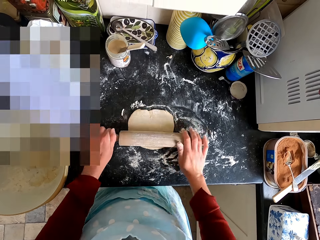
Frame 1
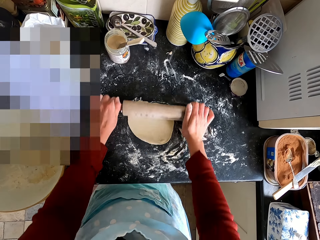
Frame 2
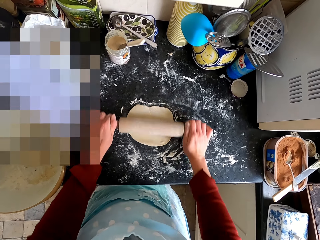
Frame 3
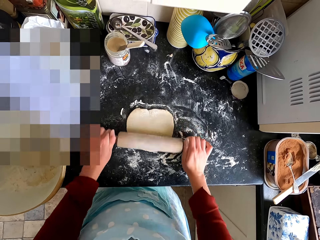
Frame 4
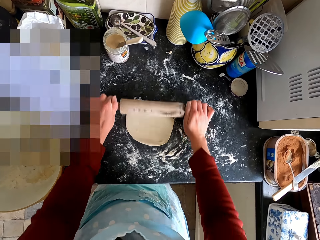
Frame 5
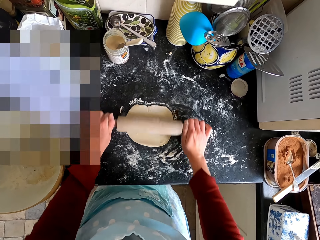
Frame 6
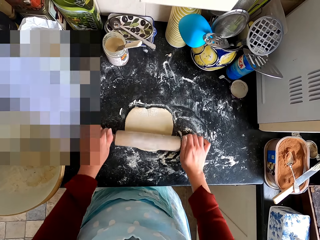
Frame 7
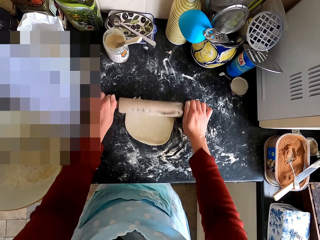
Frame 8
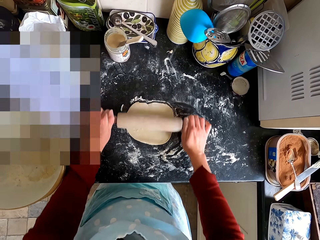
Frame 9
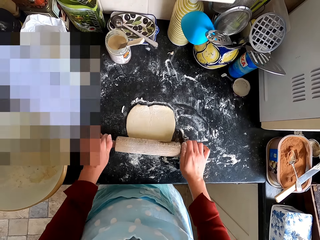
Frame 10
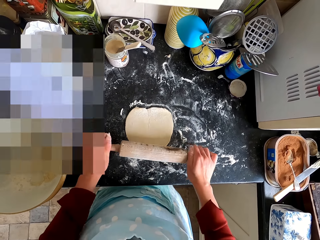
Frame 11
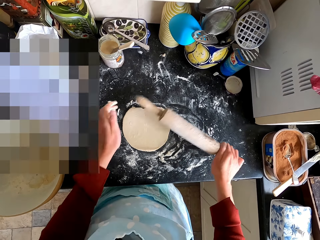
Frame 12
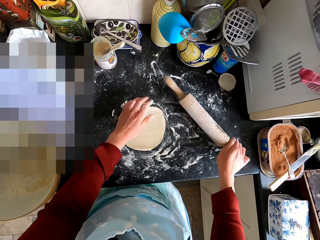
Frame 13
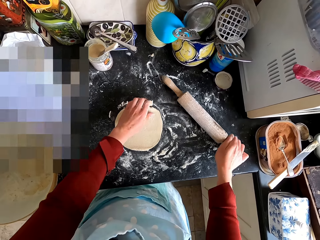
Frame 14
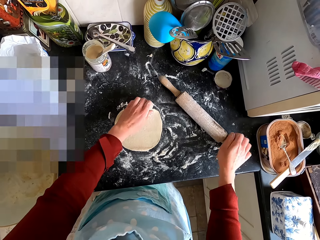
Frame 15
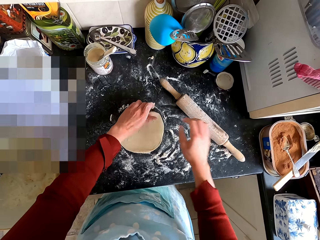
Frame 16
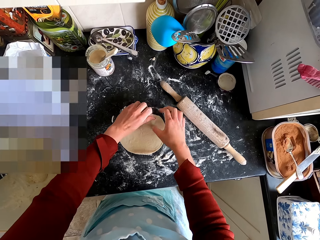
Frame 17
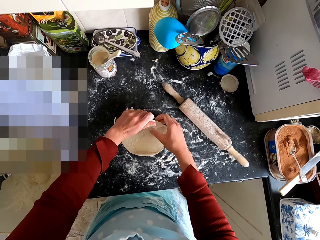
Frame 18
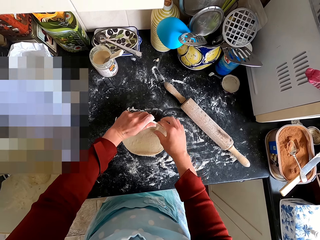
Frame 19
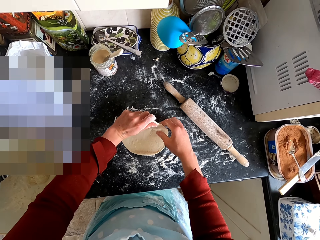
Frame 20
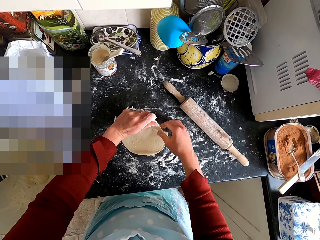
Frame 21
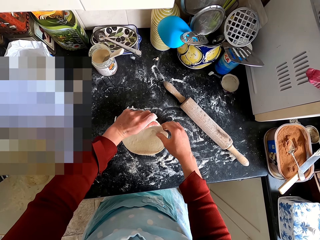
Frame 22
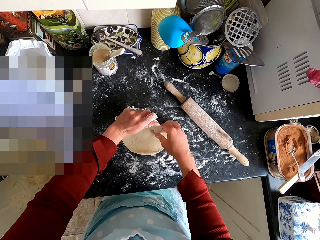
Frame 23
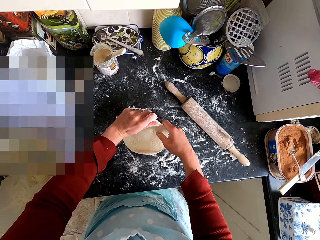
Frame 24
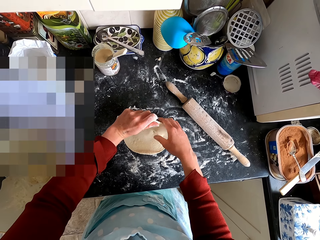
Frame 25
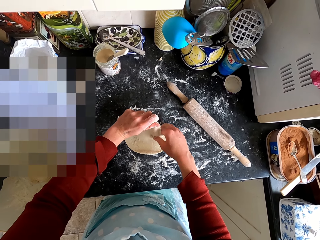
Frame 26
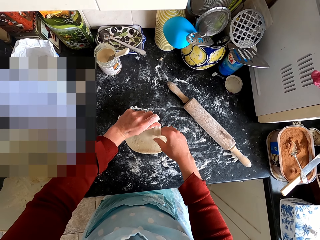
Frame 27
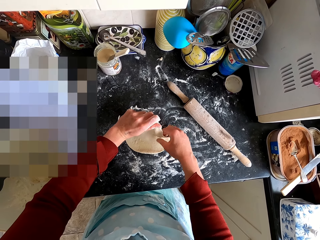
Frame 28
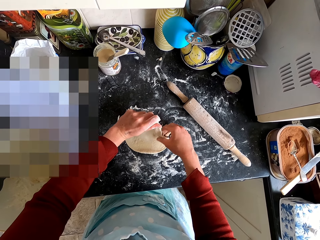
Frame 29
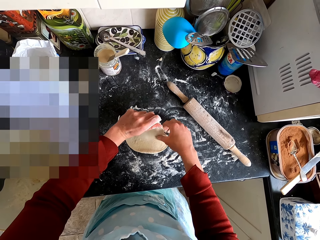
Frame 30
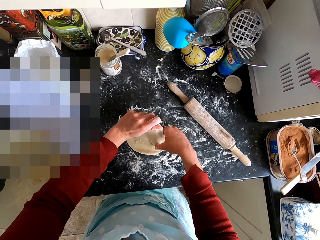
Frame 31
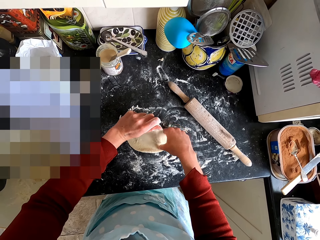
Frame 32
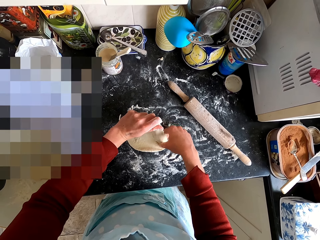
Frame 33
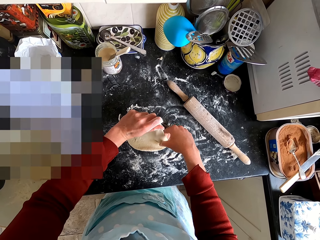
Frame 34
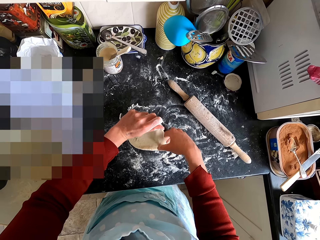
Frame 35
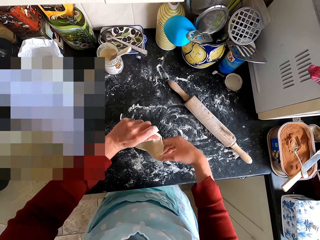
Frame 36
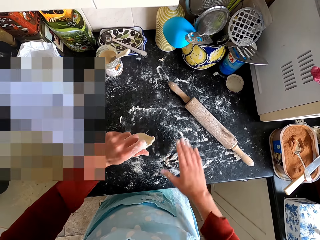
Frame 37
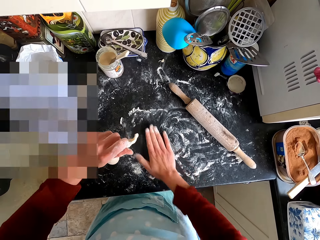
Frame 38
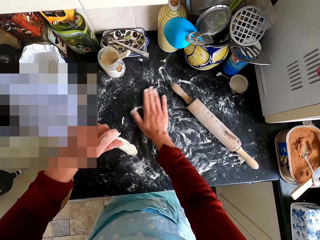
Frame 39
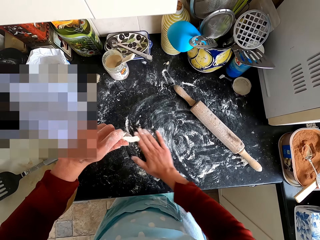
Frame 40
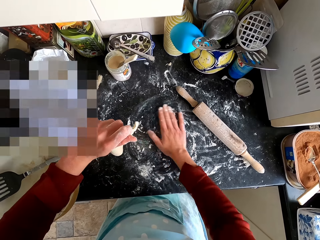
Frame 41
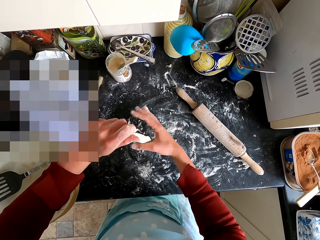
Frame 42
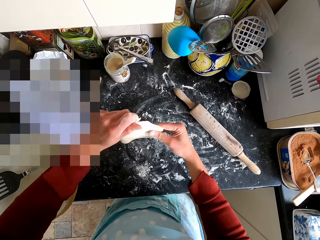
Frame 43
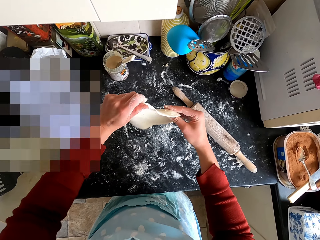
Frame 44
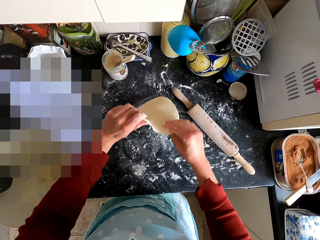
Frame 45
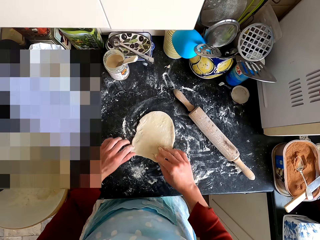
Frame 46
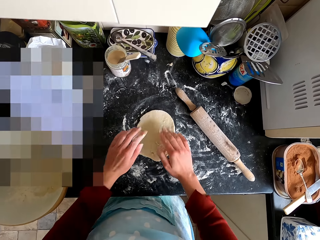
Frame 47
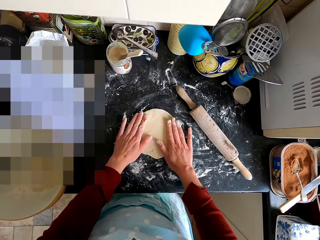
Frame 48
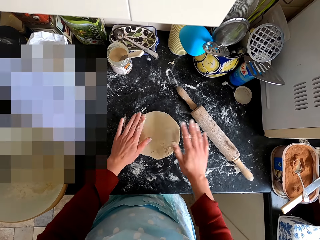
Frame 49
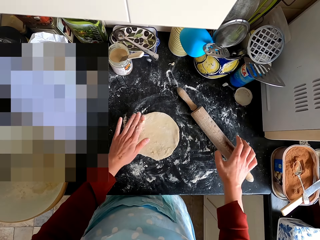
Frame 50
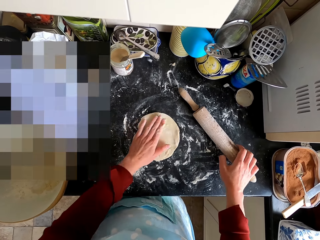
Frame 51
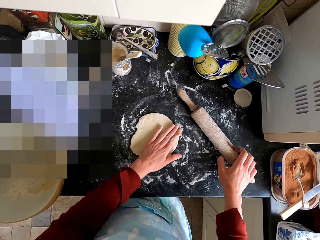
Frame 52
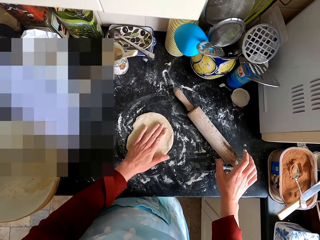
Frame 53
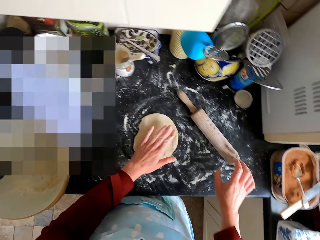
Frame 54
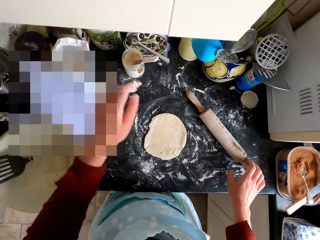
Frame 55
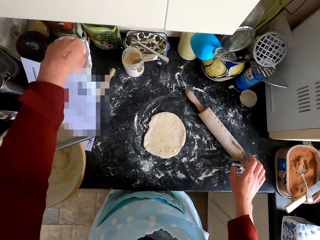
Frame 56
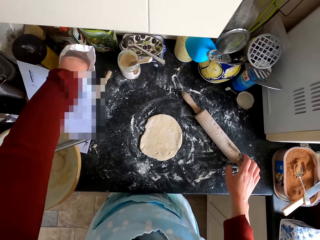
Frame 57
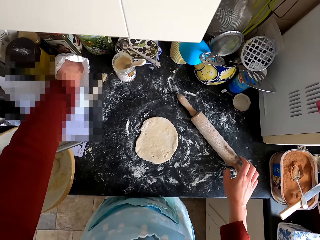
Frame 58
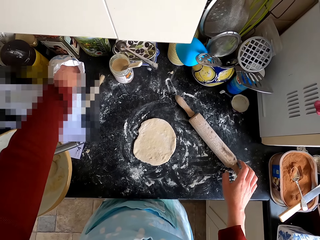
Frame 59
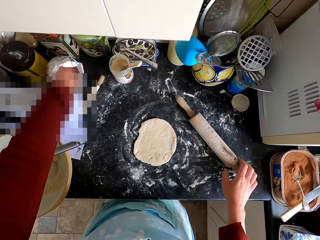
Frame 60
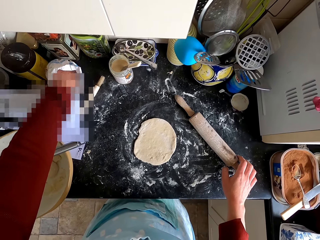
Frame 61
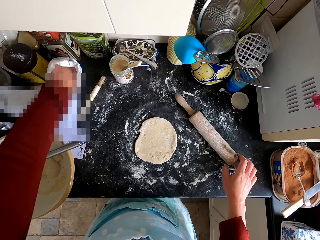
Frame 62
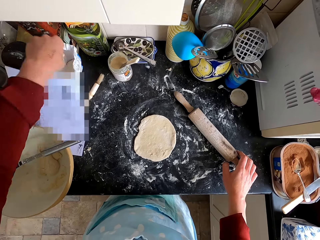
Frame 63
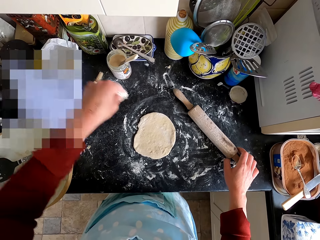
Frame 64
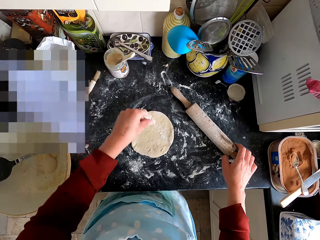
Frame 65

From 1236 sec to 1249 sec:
The camera wearer lifts the dough from the counter top. He puts the rolling stick on the kitchen counter. He rubs the flour on the counter top with his hand. He puts the dough on the counter top. He touches the dough. He touches the dough roller. He scoops the flour from the bag.

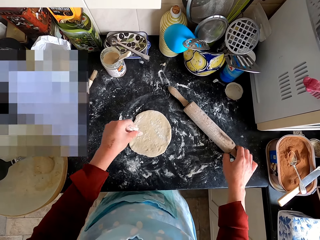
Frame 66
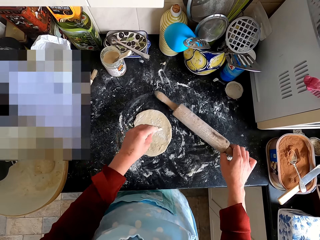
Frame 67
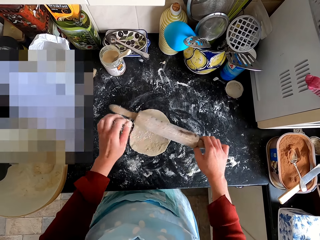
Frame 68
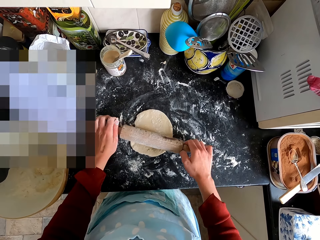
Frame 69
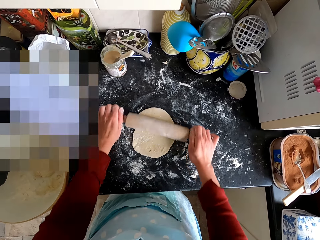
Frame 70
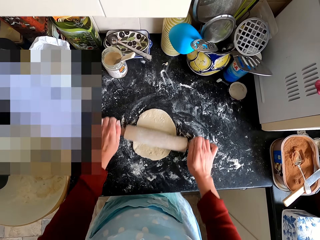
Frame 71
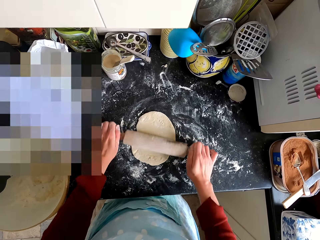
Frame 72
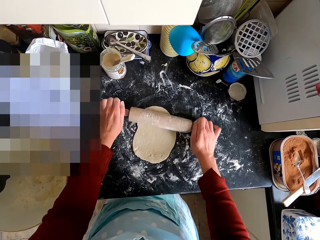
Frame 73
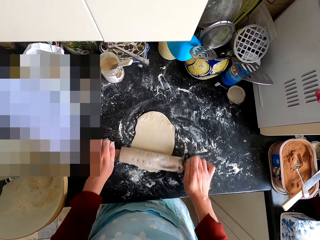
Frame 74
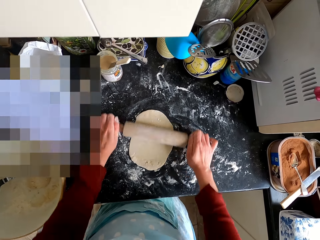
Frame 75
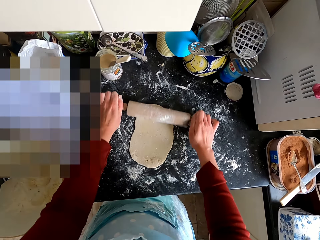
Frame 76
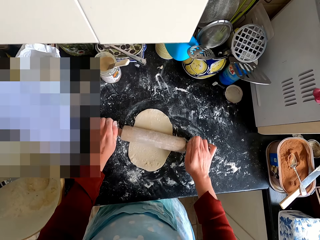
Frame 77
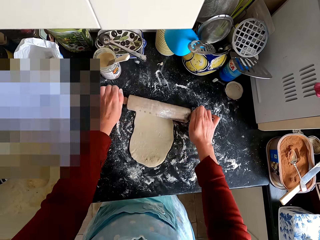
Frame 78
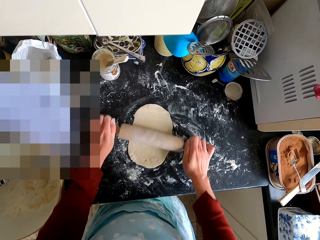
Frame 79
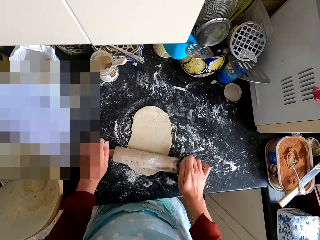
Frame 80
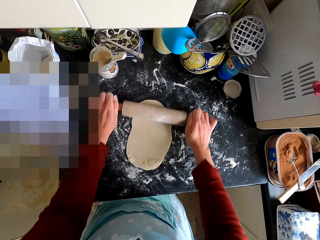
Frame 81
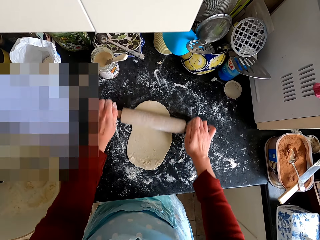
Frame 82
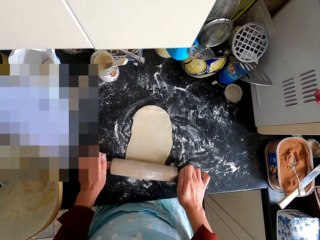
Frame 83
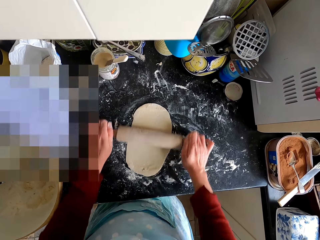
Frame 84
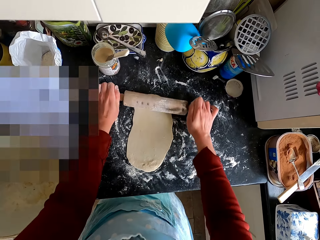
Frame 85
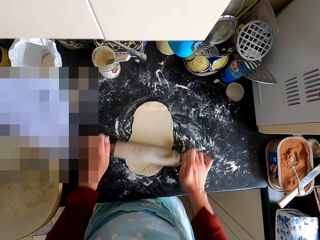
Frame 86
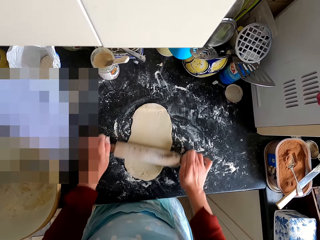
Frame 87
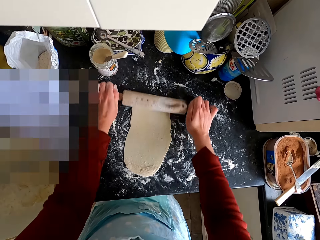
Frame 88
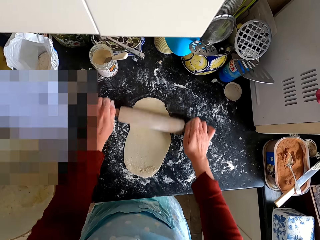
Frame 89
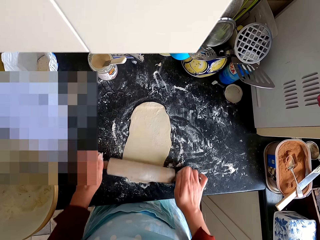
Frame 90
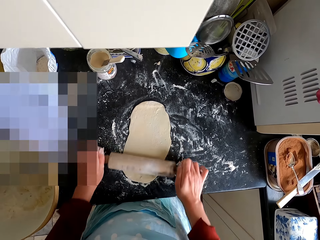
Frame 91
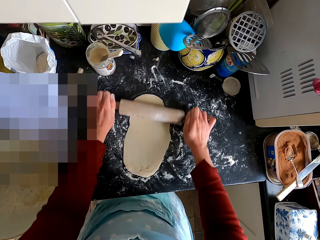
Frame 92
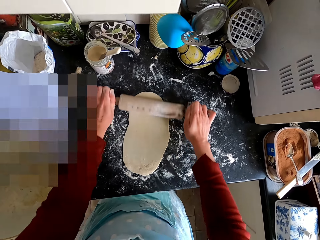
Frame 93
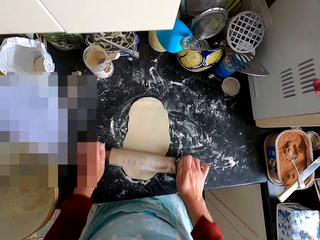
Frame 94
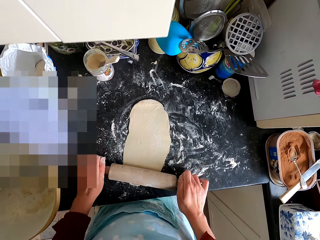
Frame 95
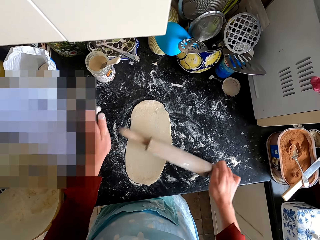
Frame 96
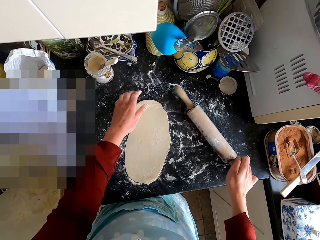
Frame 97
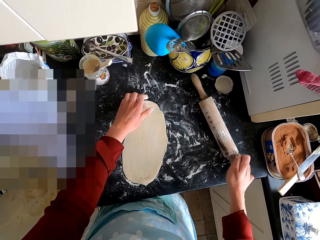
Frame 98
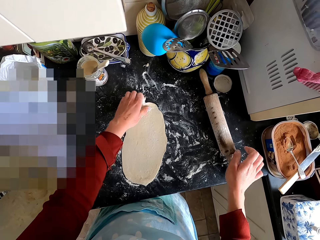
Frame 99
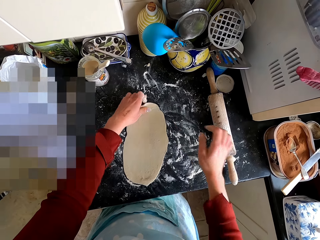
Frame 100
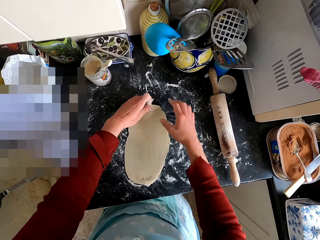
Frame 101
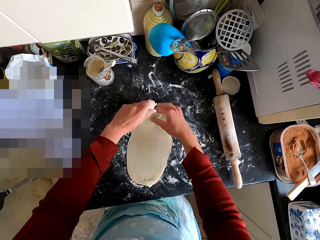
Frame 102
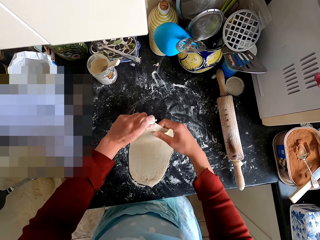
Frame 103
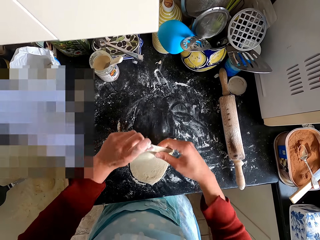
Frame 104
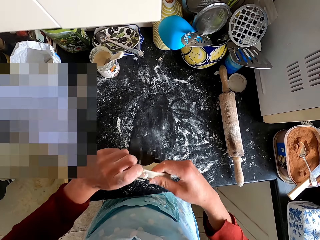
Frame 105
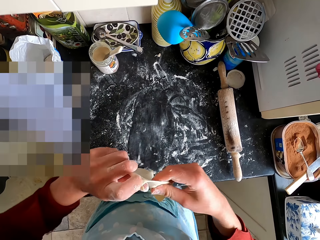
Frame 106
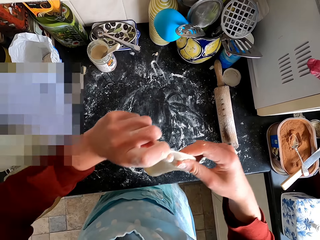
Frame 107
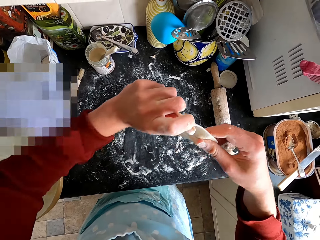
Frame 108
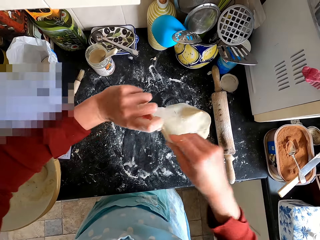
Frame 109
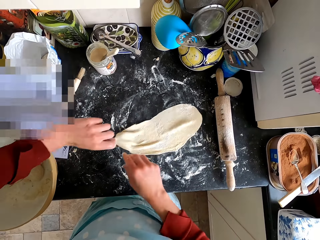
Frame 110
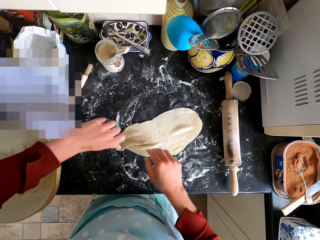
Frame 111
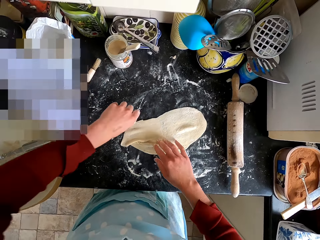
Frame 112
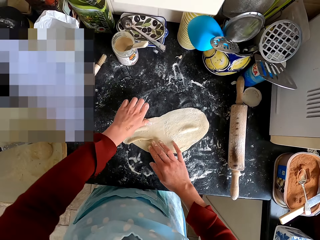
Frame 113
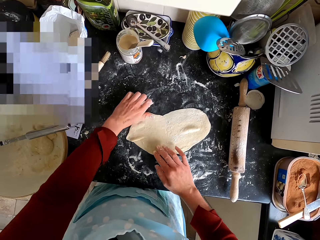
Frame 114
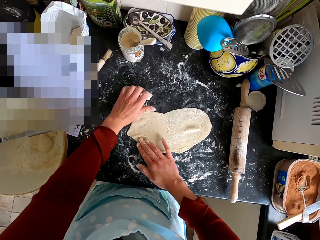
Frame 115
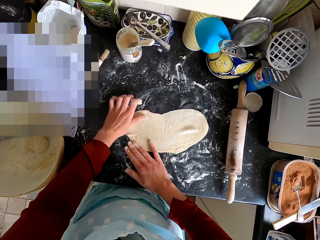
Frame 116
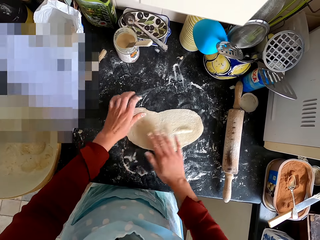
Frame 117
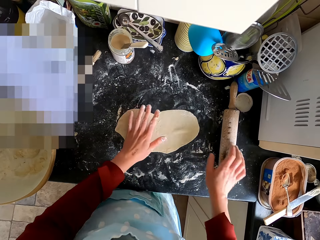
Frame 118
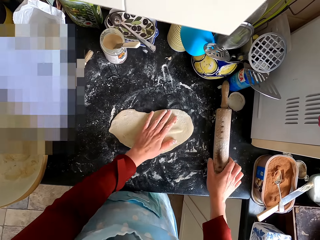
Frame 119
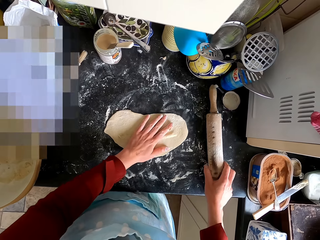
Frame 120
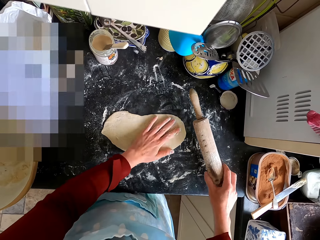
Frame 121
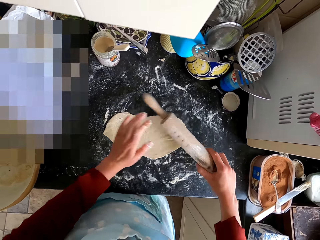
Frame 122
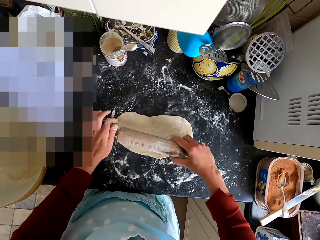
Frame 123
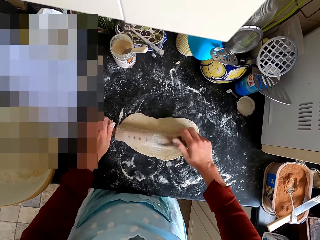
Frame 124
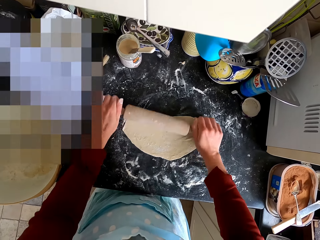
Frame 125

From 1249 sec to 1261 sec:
The camera wearer spreads the flour on the dough. They pick up the rolling pin. They flatten the dough with the rolling pin. They put the rolling pin on the kitchen counter. They lift the dough from the counter top. They turn the dough. They put the dough on the kitchen counter. They adjust the dough. They pick up the dough roller from the counter top. They flatten the dough with the dough roller.
